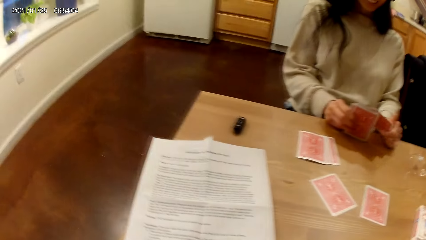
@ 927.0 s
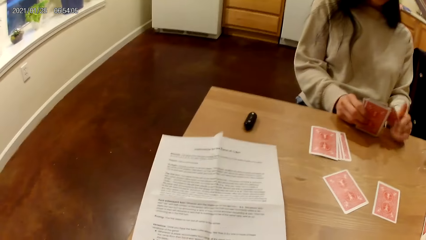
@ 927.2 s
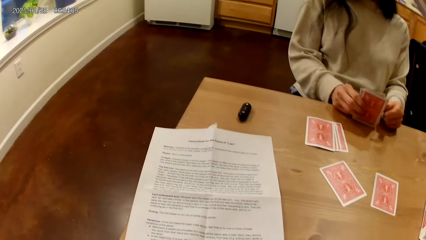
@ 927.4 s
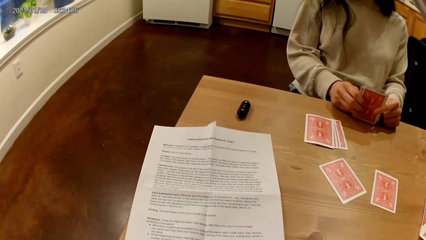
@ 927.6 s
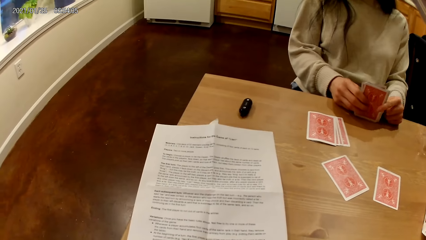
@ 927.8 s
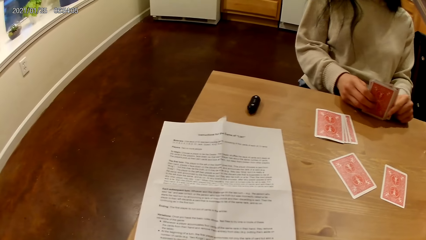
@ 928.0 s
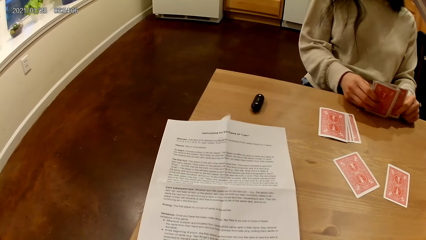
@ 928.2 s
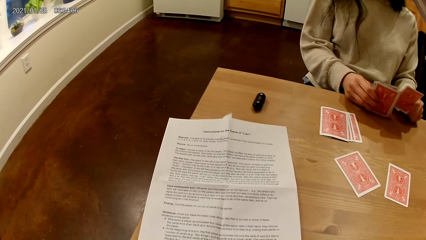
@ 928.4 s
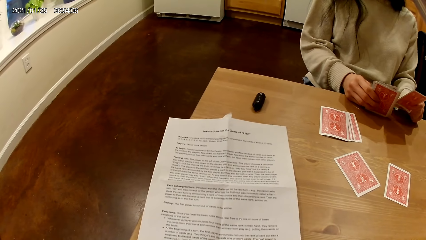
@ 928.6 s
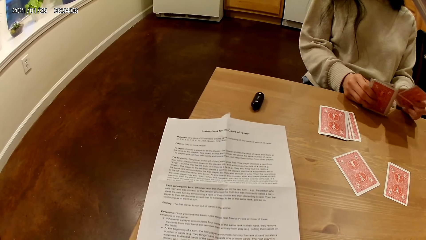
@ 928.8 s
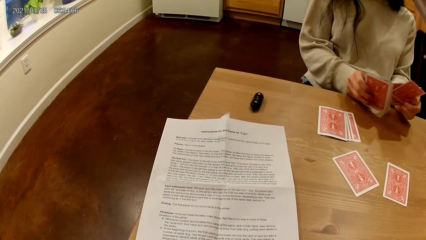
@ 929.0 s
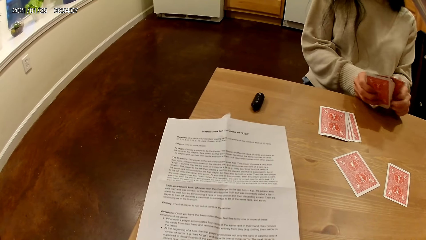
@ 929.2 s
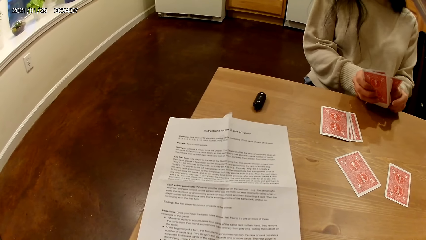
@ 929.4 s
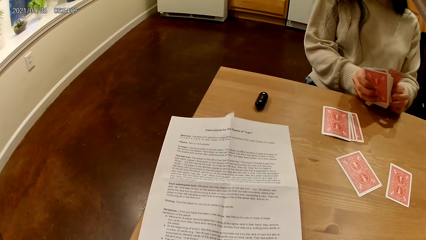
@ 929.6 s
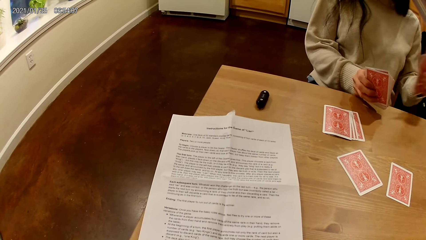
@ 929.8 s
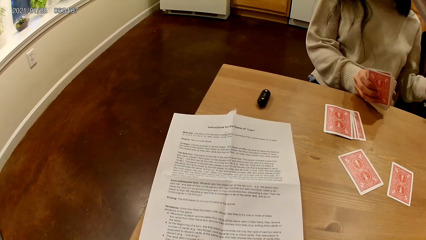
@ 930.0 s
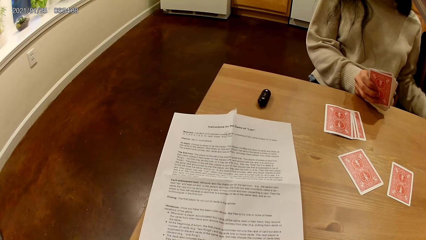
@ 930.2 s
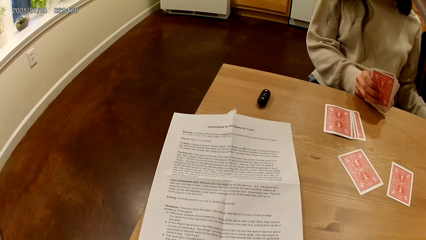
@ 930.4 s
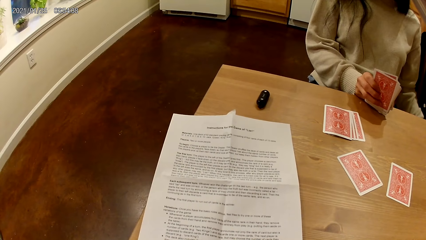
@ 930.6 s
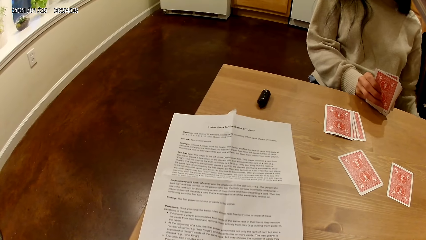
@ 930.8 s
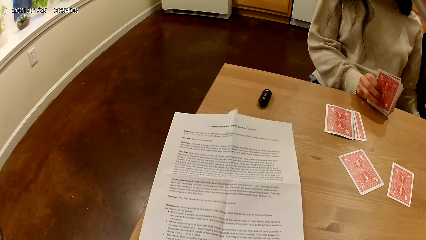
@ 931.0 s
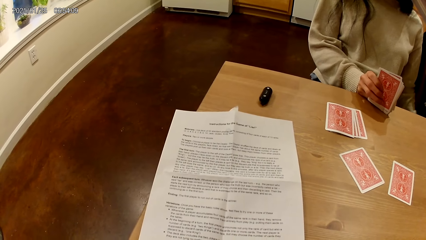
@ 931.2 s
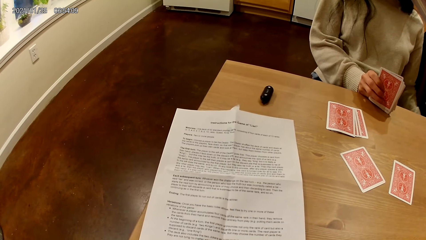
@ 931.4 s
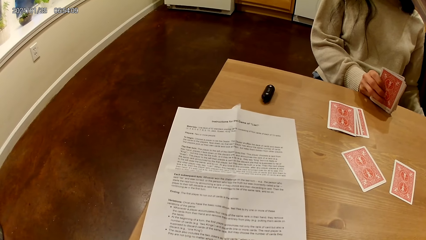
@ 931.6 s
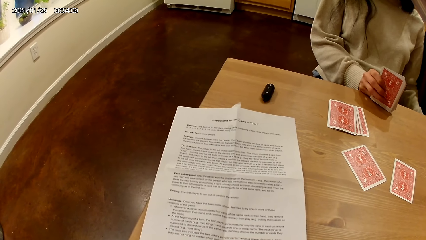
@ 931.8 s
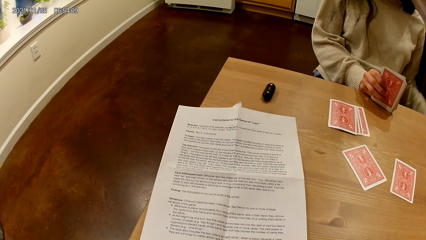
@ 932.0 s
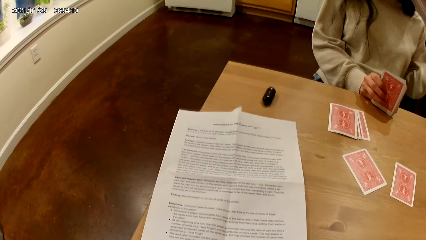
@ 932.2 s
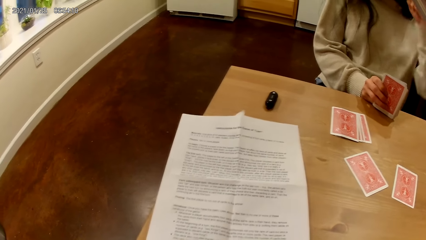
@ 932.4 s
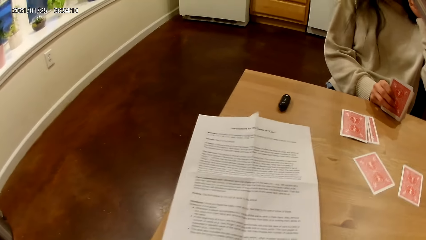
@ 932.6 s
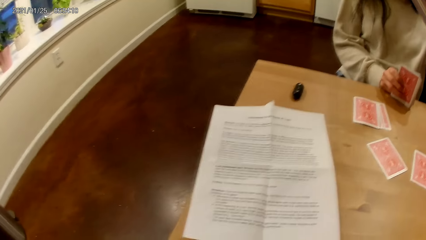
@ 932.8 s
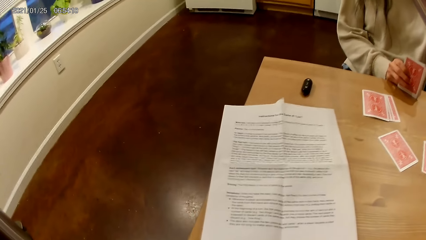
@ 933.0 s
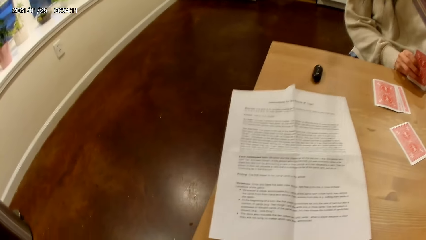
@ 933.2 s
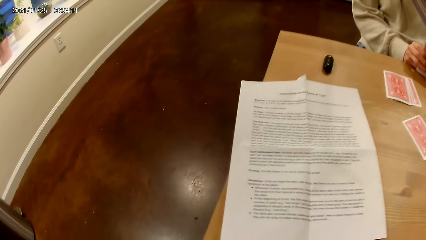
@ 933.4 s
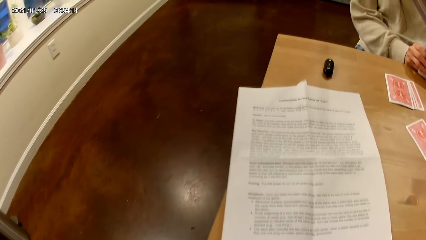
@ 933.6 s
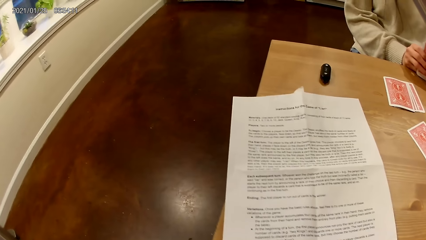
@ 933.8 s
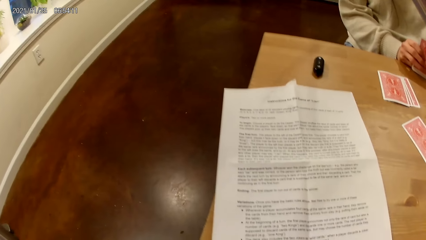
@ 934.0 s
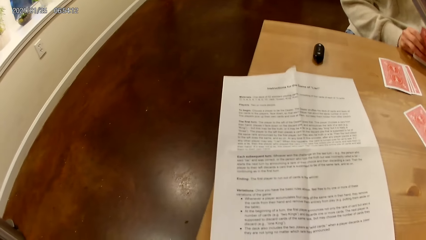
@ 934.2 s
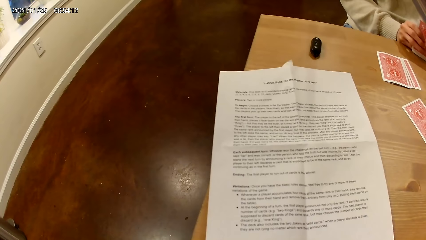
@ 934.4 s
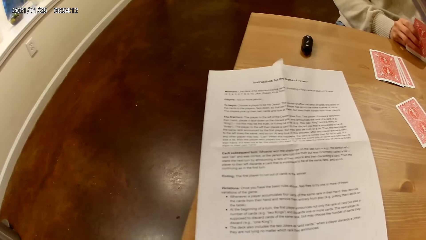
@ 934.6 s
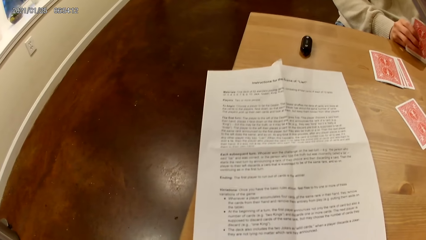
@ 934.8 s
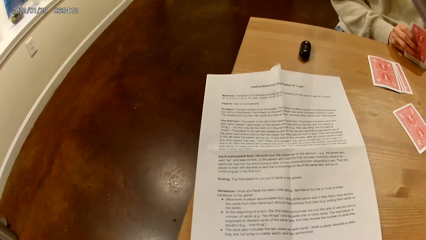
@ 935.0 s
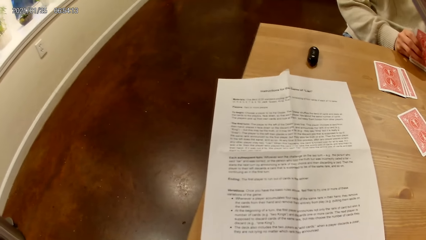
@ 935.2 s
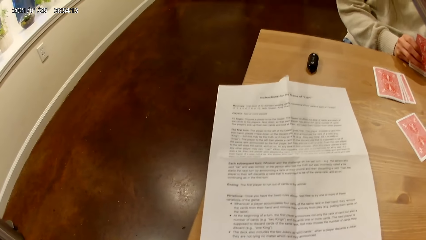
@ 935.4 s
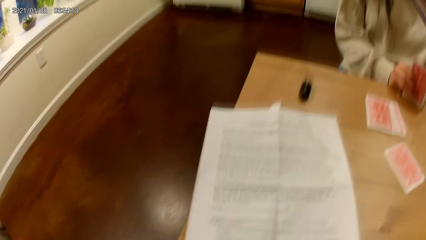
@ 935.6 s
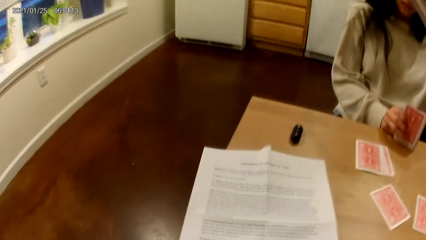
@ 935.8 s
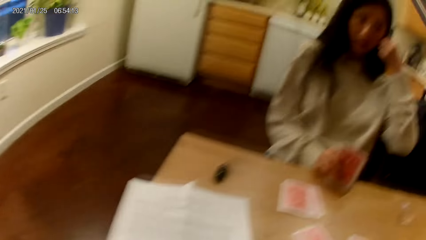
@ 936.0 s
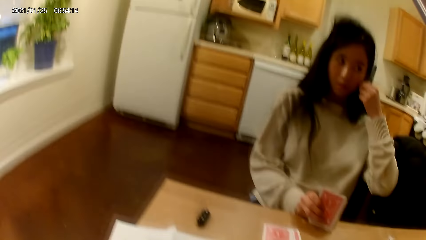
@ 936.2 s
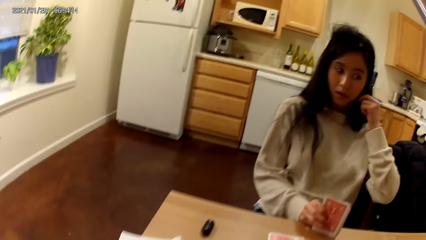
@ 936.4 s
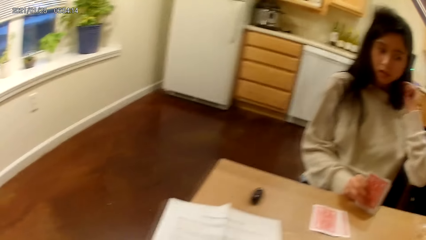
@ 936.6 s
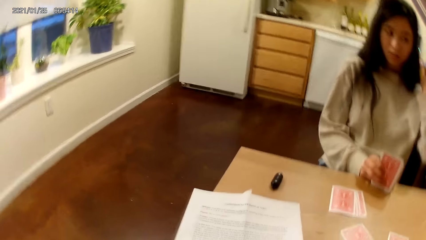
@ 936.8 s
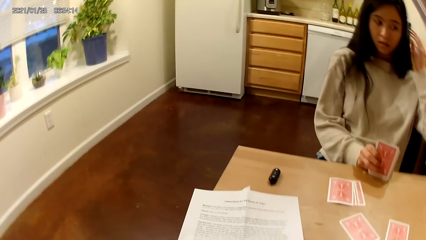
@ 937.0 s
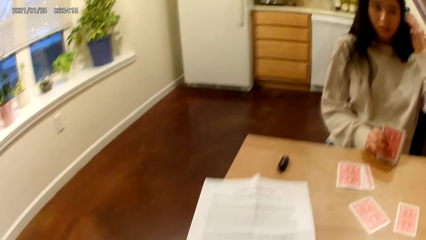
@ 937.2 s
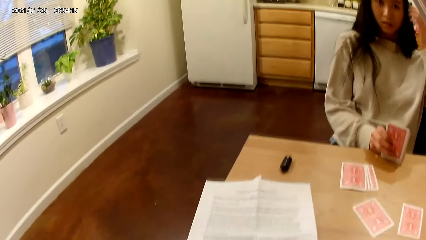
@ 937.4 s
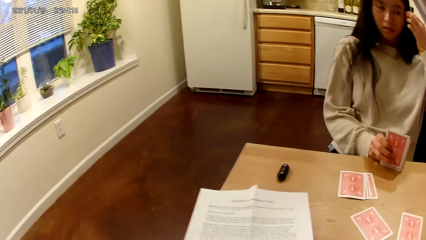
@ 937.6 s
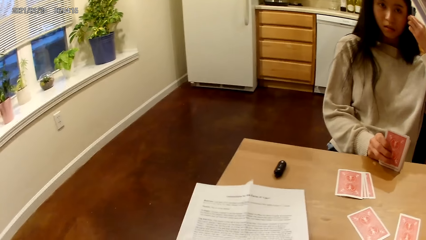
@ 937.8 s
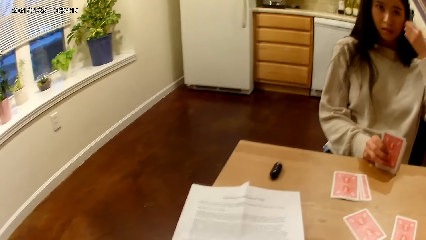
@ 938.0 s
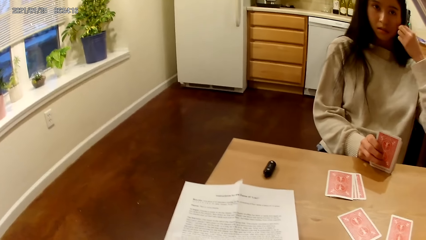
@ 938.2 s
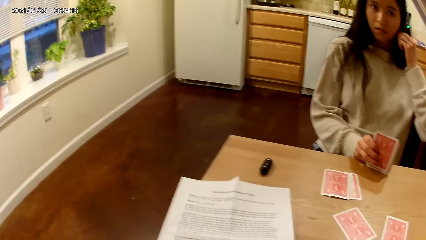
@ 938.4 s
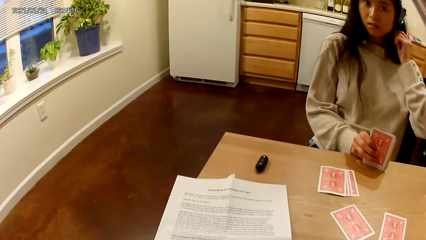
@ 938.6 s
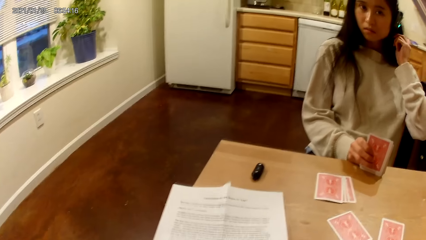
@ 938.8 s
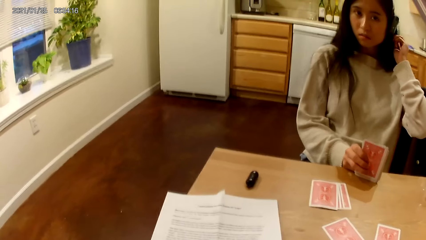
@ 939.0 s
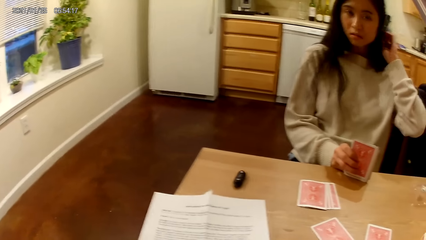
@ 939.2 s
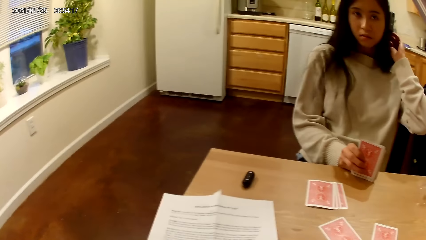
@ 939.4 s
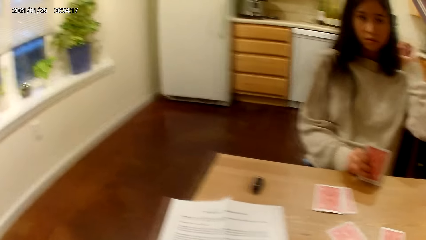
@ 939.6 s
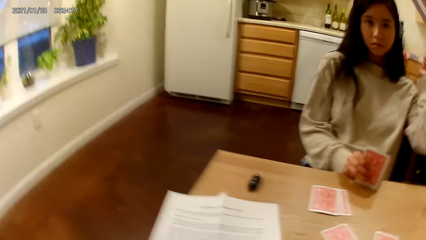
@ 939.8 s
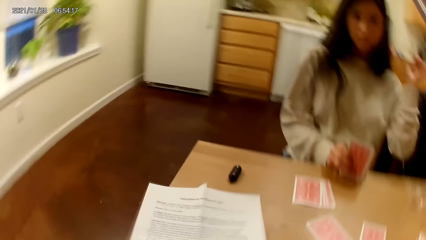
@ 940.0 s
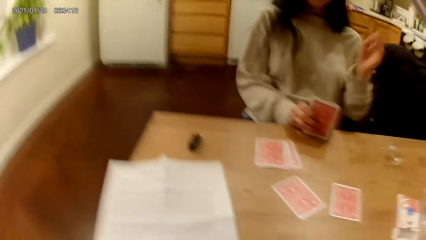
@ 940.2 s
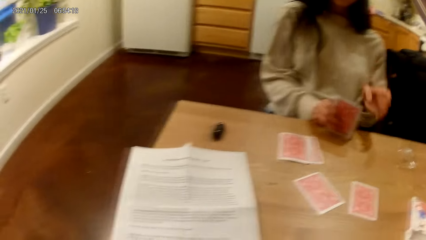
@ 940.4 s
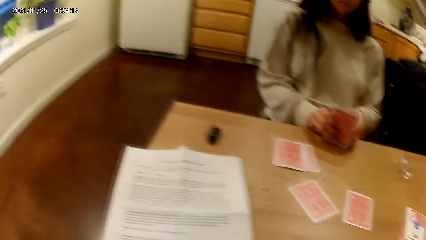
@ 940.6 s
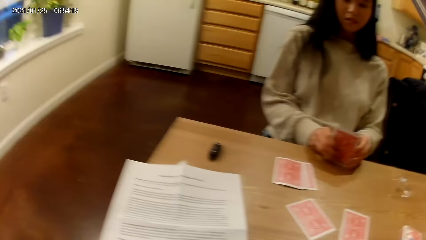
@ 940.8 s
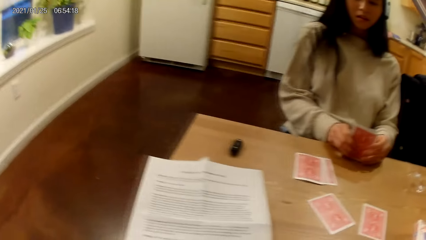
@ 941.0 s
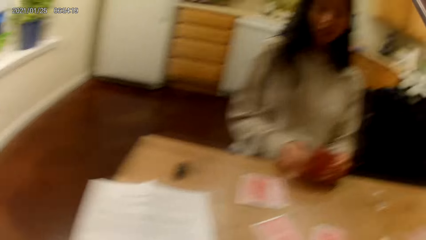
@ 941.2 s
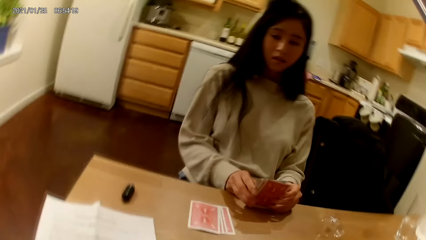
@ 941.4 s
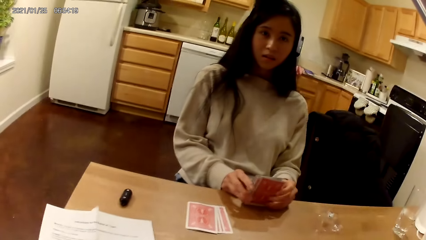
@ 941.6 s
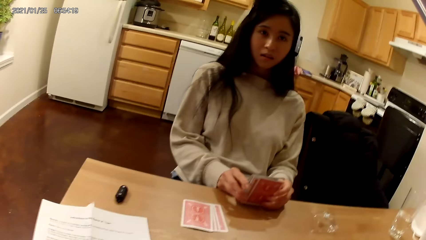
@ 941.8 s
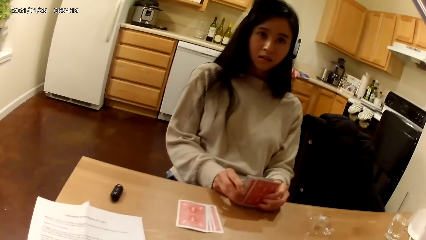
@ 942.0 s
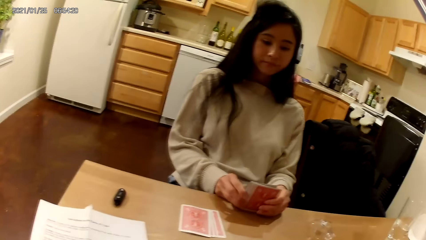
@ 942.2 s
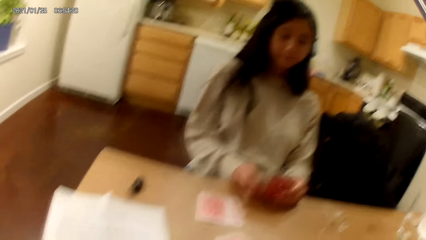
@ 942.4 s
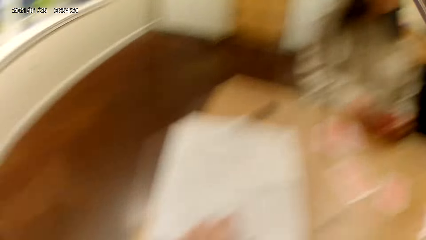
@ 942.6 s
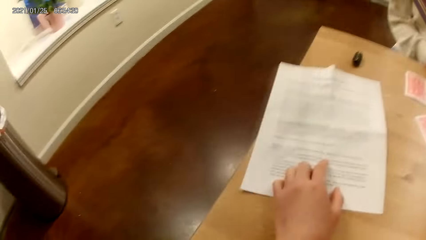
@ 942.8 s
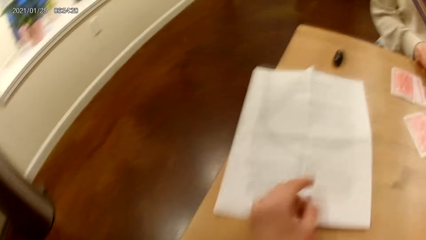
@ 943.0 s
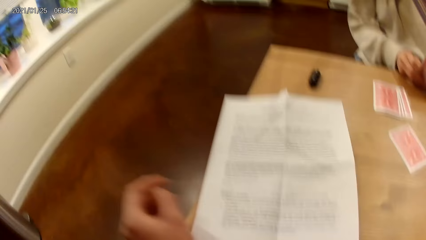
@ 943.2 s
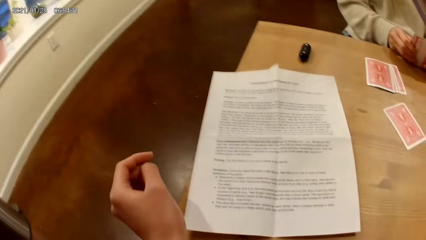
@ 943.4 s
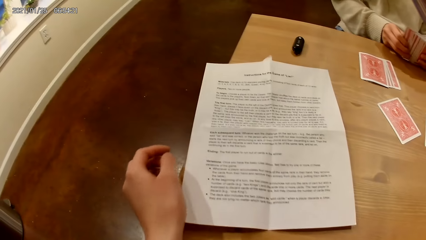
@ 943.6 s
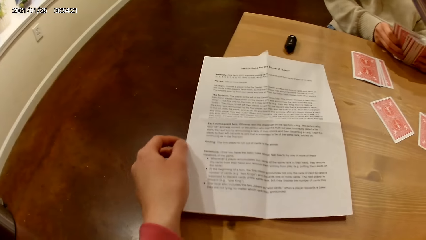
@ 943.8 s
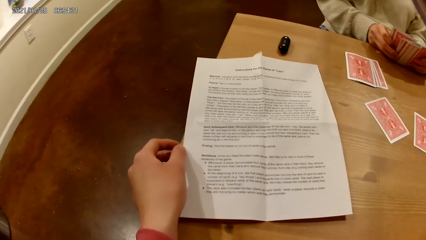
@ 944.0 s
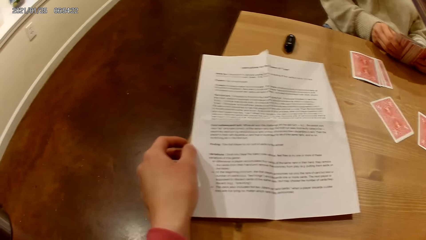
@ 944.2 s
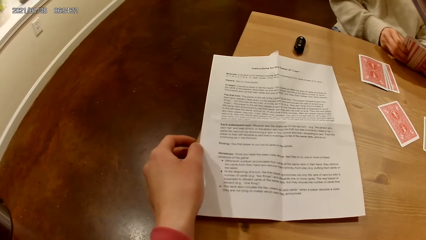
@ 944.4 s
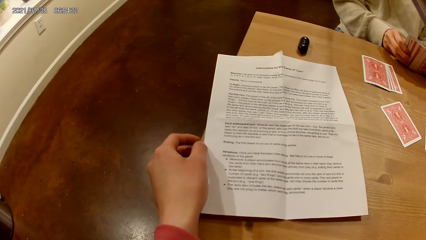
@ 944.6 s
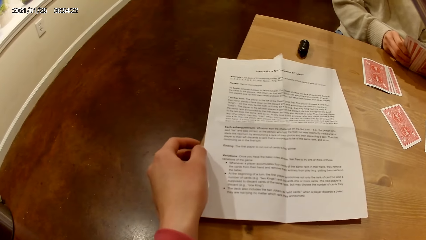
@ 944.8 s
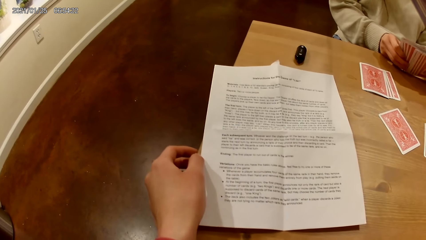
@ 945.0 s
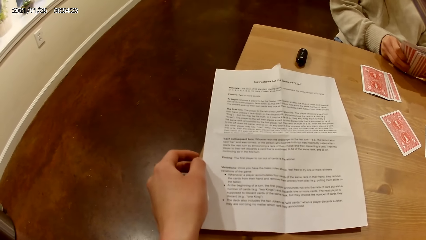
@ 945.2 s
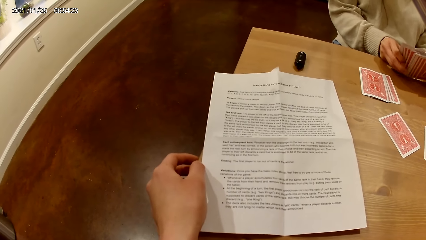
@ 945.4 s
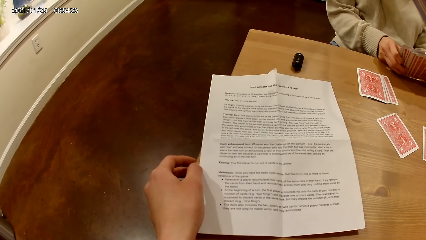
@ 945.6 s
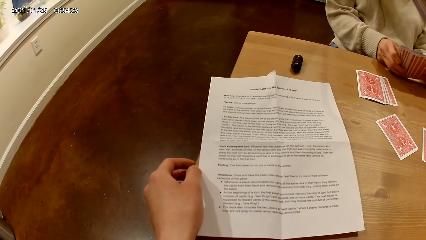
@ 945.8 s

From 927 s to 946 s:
The camera wearer reads a piece of paper on a table. The woman picks two cards from the pack of cards in her hands. She places the two cards on a chair. She adjusts her hair with her right hand. She holds her hair with a hand. She holds the cards in her hands. The camera wearer places her left hand on the paper. She removes her left hand from the paper. She places her left hand on the dining table.
